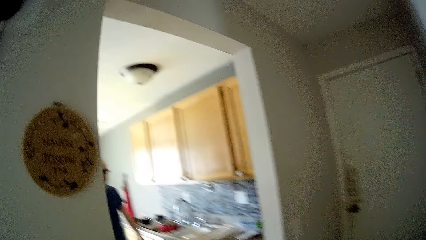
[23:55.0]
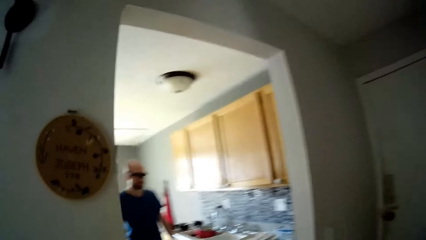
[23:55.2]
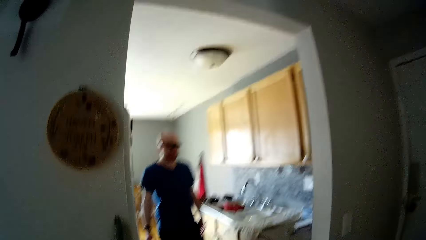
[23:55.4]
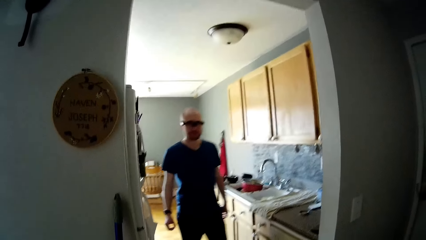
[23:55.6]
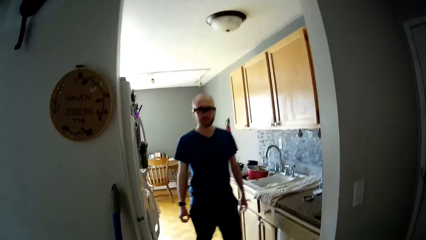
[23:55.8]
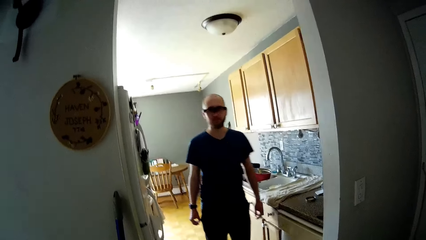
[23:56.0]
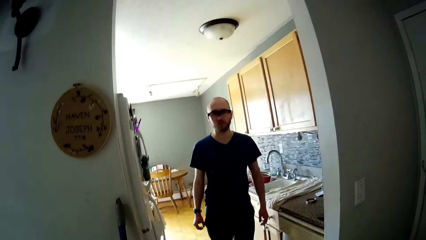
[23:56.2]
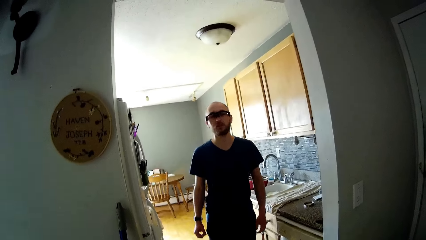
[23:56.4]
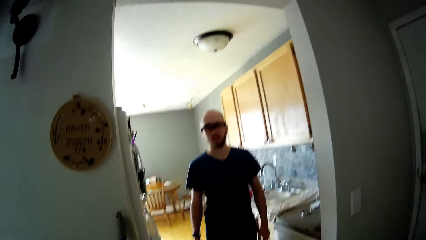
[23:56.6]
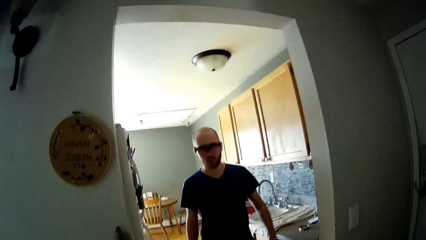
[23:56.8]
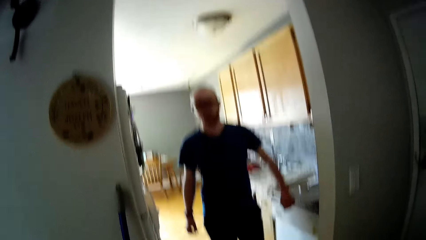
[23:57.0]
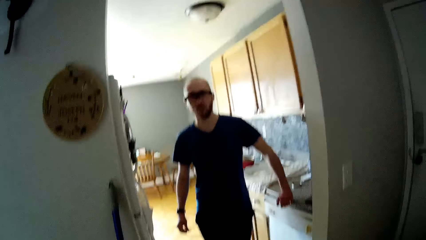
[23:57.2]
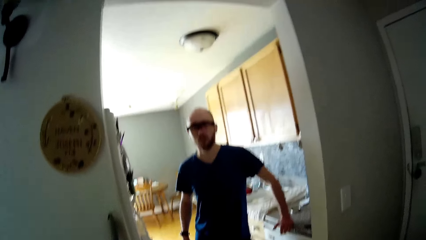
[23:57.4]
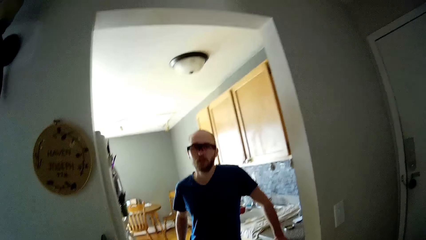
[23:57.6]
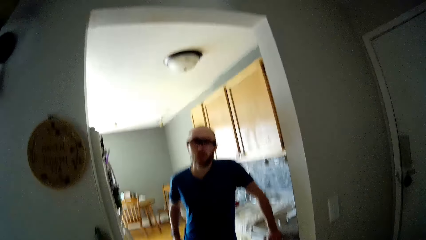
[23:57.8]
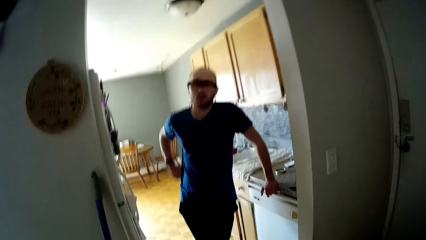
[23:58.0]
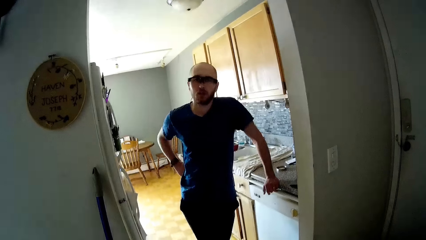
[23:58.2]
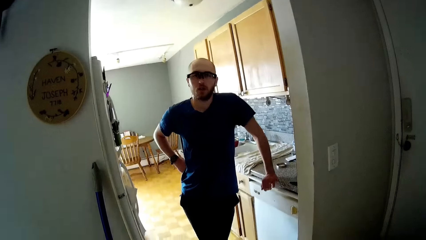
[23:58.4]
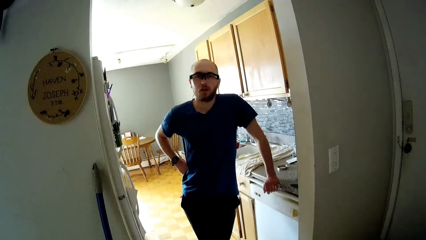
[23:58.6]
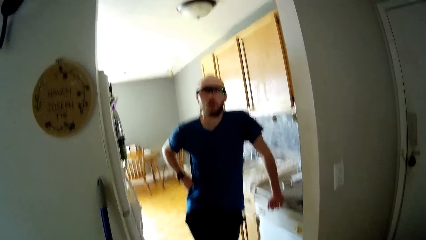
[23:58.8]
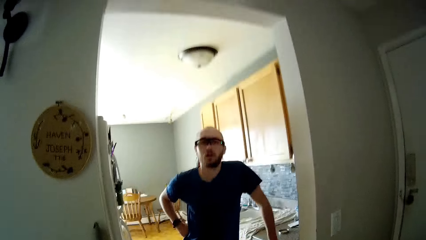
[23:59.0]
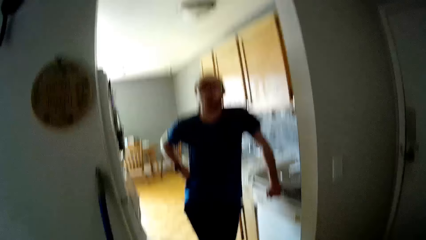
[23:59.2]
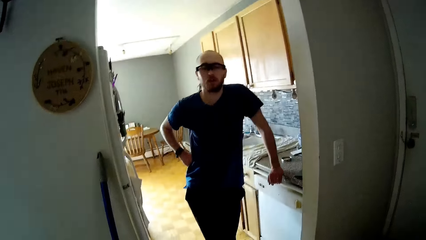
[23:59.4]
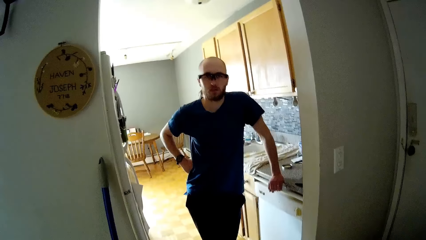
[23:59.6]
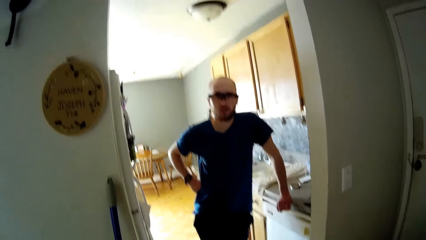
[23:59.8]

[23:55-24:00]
A man rests his left hand on a cabinet in the kitchen. The man puts his right hand in his waist. The camera wearer converses with the man.

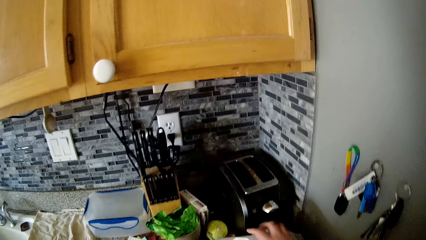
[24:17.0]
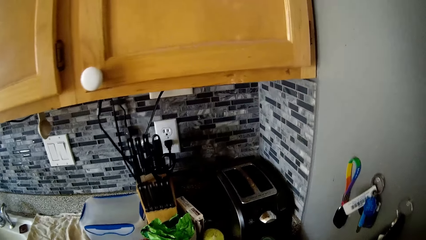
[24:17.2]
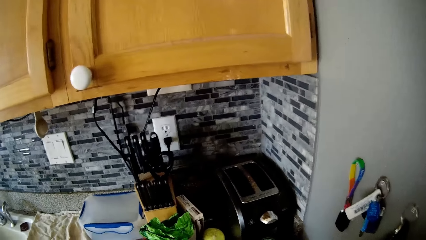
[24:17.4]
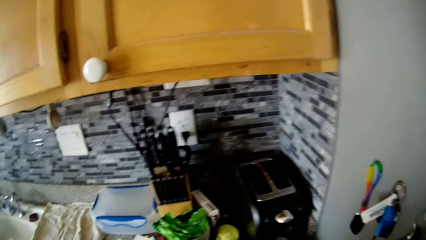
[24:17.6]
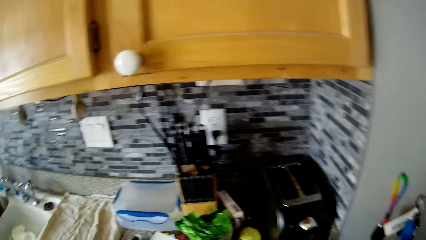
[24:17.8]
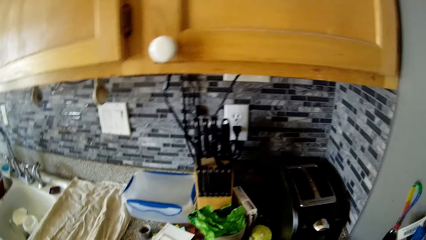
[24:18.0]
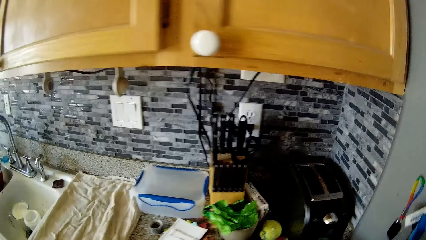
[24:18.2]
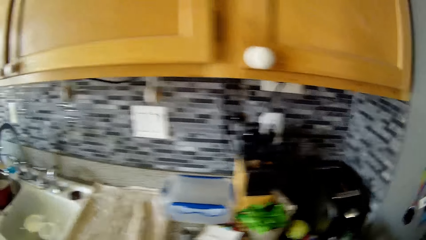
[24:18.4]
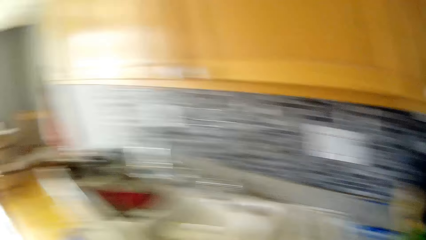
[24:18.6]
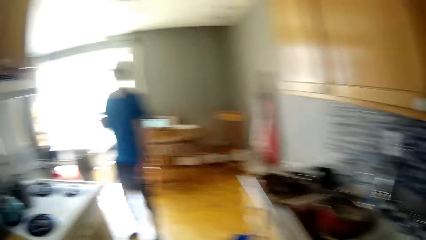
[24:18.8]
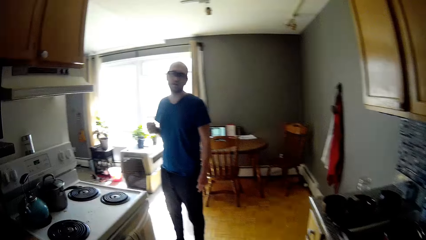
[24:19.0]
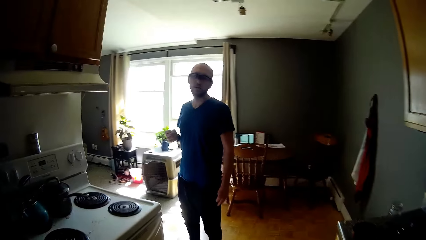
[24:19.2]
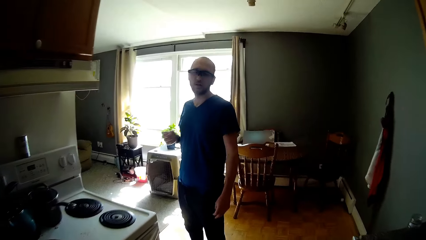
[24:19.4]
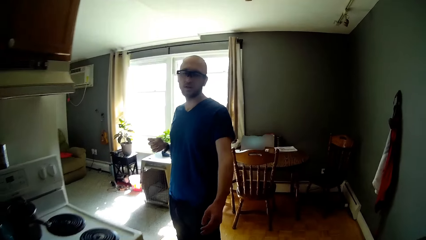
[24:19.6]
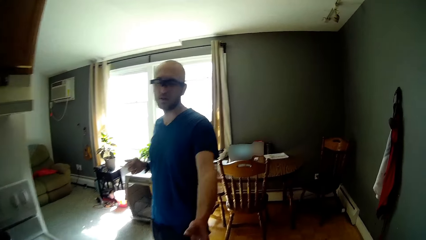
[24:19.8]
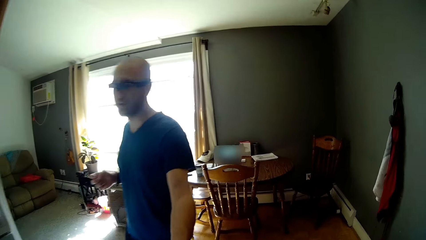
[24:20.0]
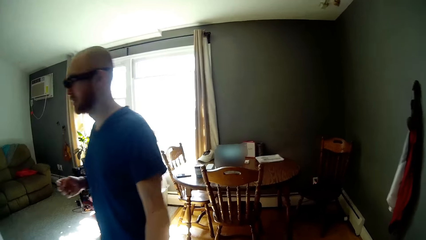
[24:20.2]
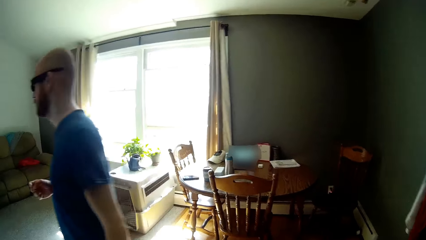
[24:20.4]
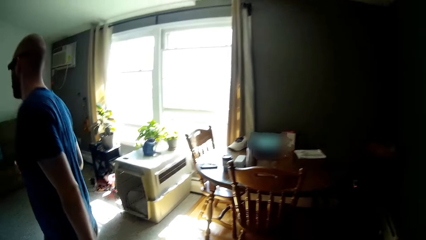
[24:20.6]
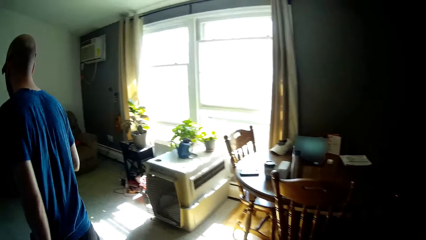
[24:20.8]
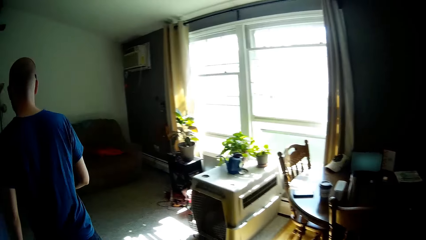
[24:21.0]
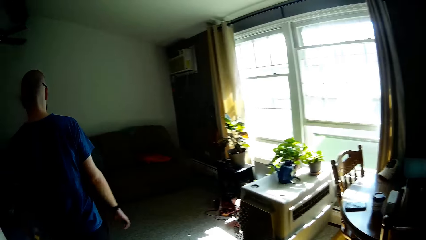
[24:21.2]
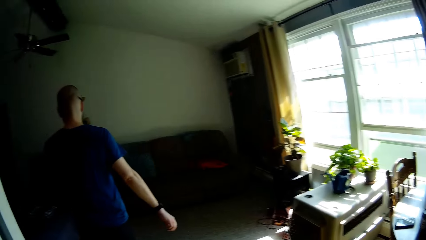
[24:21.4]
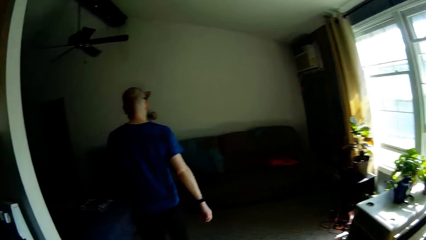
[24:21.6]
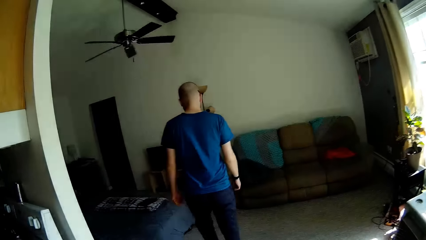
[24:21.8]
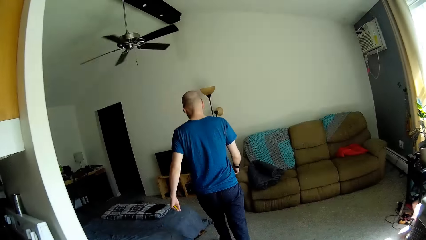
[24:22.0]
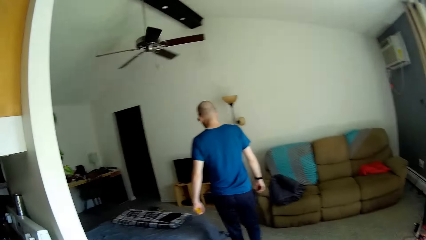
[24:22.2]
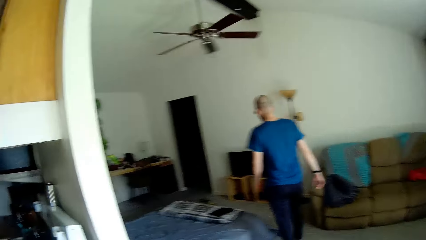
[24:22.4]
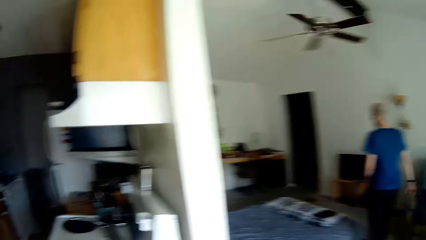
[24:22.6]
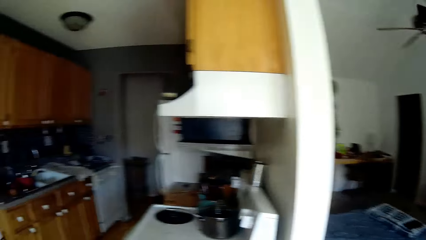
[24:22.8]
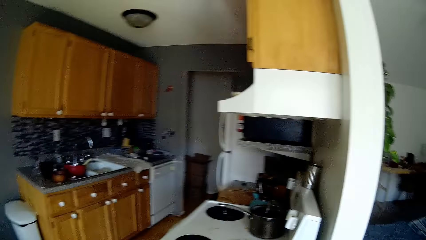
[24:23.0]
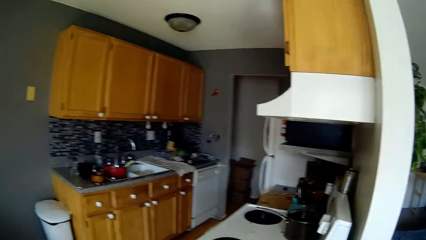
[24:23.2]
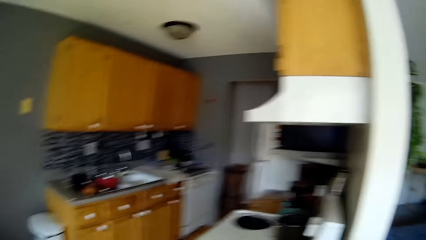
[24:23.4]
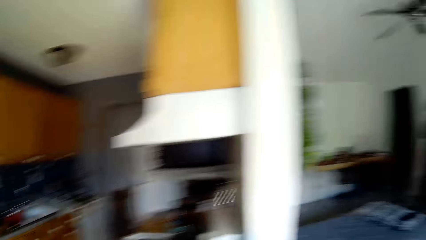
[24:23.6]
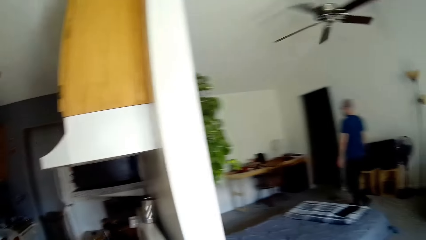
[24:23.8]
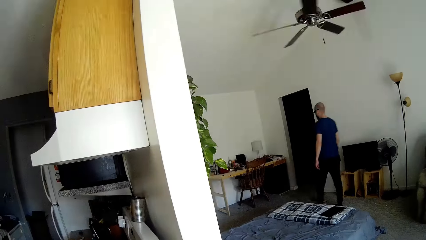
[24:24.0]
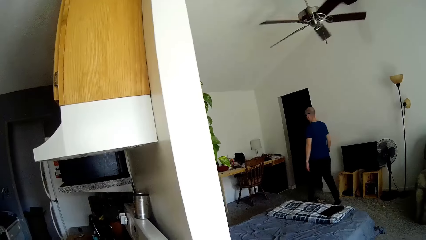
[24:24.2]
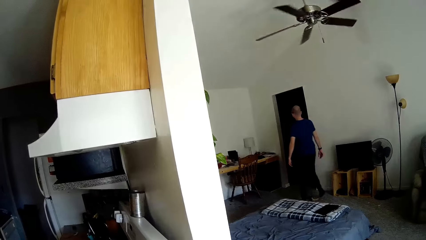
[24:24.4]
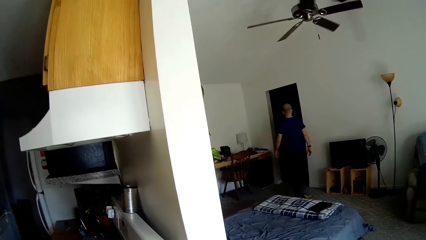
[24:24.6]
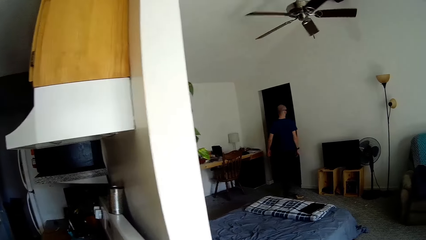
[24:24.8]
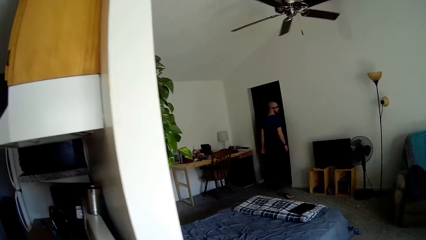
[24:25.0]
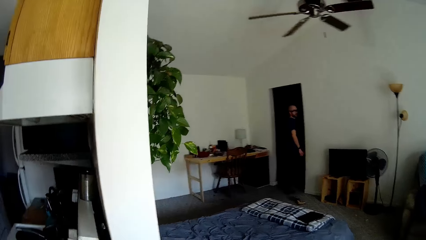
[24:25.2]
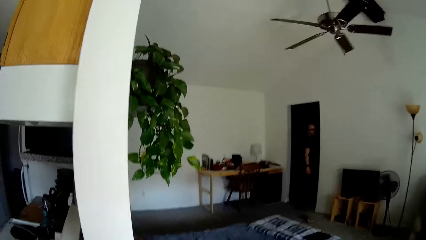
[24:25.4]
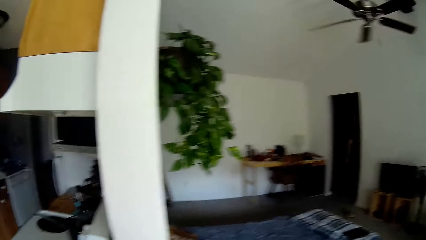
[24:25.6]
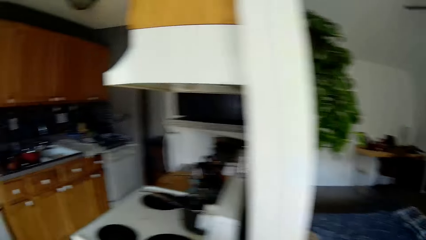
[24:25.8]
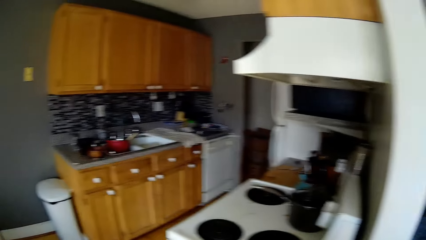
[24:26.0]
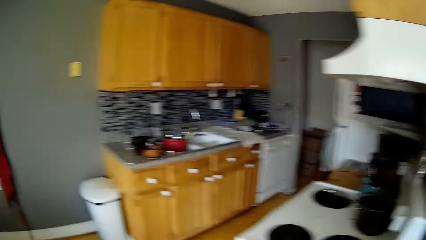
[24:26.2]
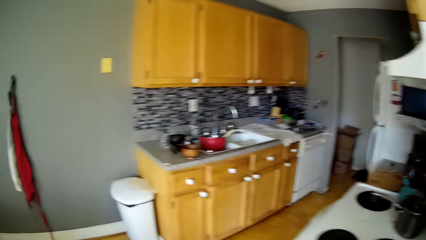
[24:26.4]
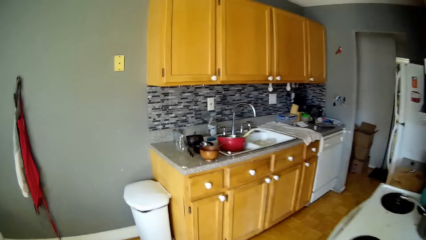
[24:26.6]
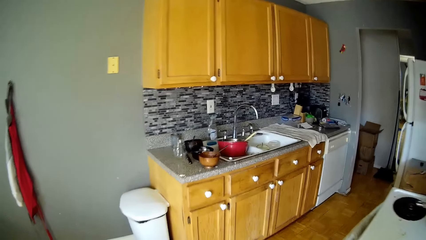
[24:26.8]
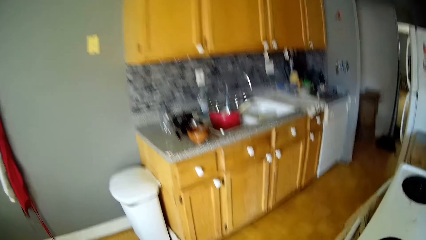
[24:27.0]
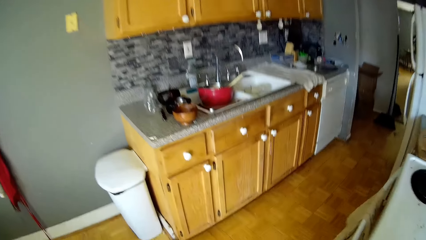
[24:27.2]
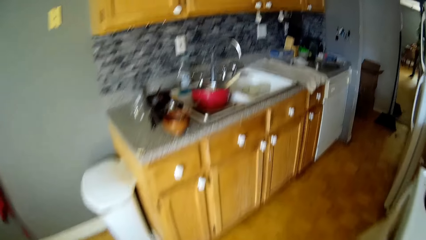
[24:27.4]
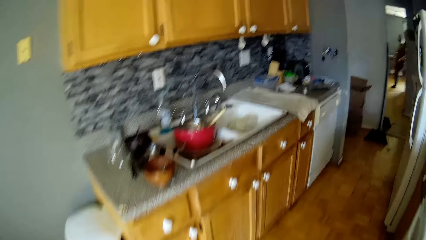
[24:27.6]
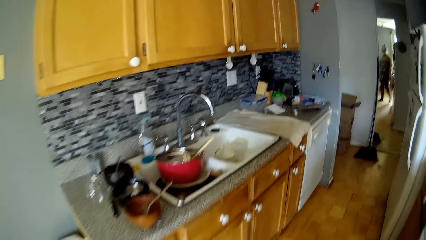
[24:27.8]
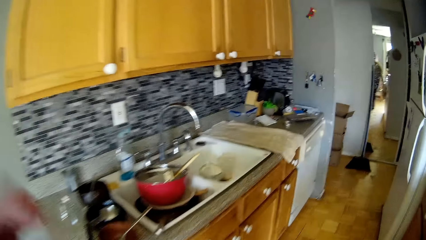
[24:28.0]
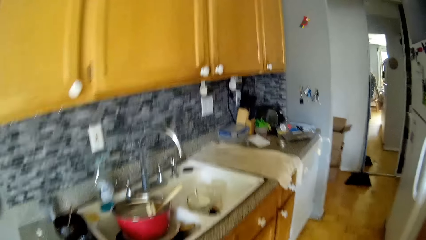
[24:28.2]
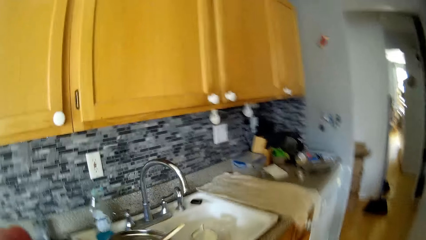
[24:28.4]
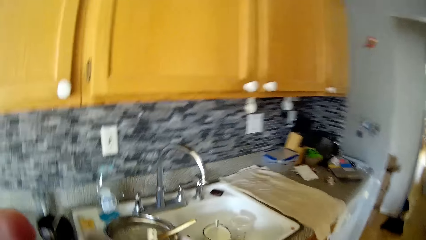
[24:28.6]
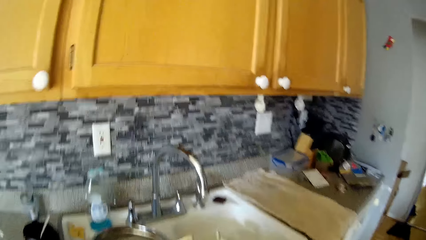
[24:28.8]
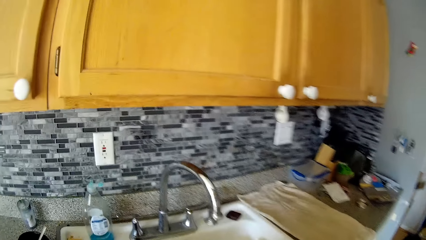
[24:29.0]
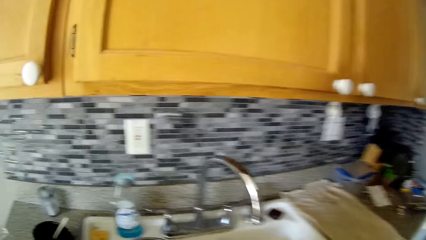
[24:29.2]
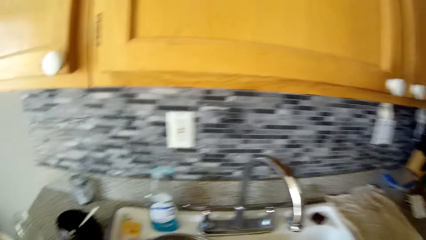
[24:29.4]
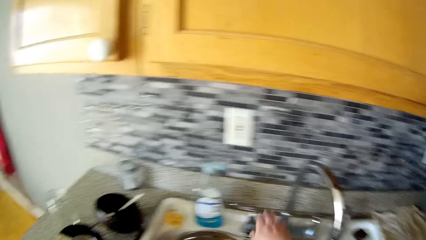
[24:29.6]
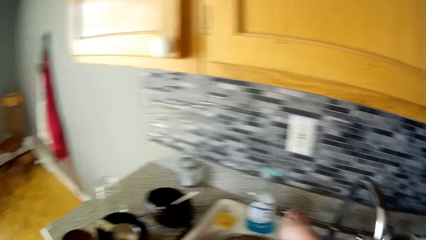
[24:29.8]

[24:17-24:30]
The camera wearer moves a packet on the cabinet. She walks around the house. The man walks away from the room. The camera wearer interacts with the man. She touches her face with her left hand.
